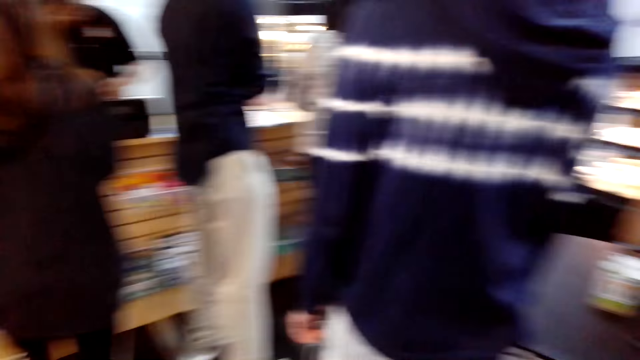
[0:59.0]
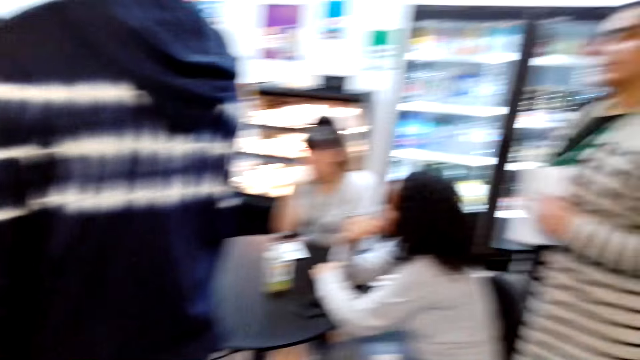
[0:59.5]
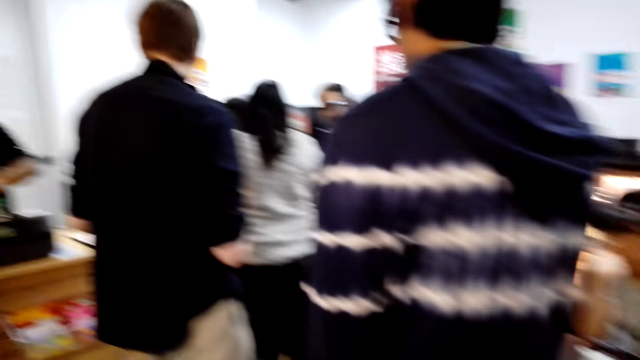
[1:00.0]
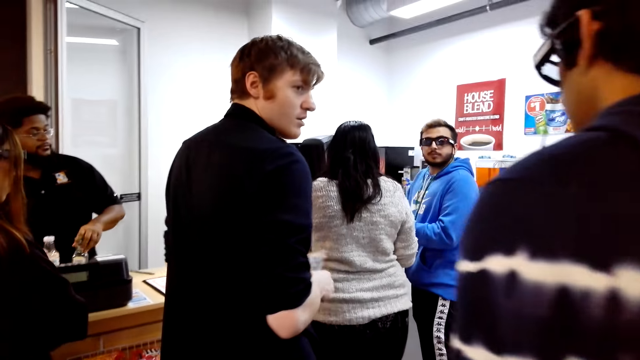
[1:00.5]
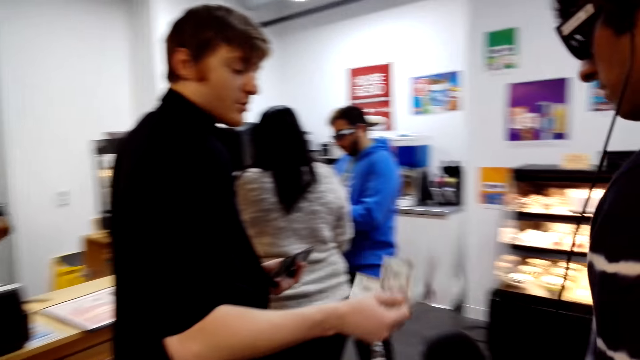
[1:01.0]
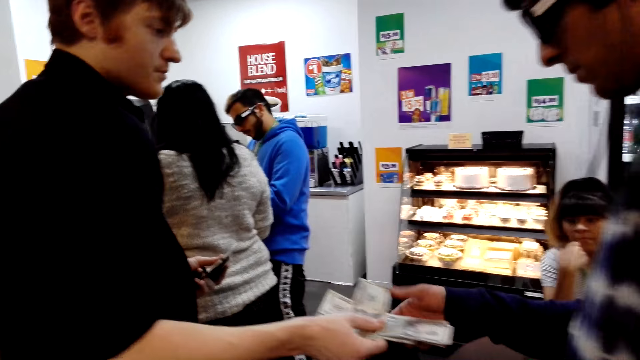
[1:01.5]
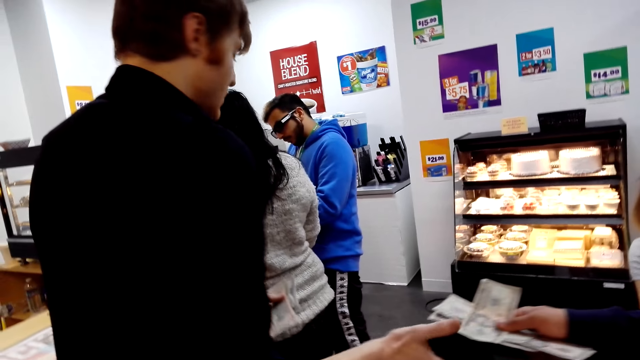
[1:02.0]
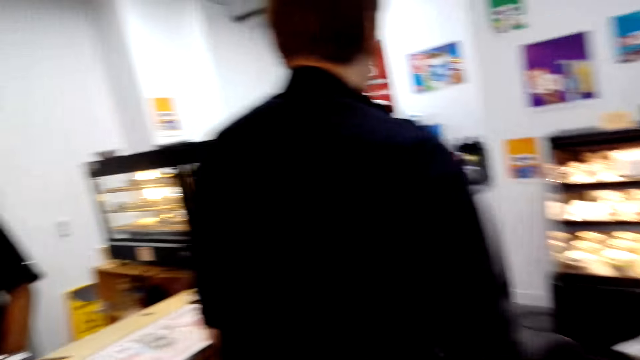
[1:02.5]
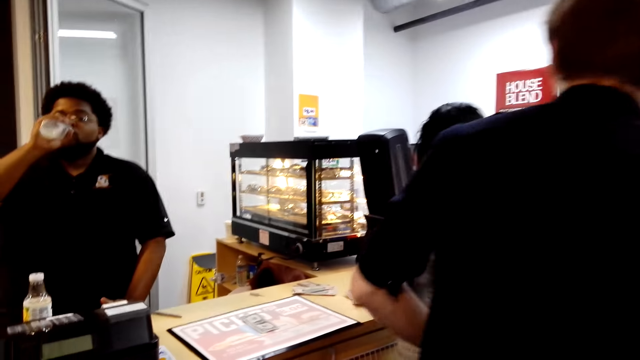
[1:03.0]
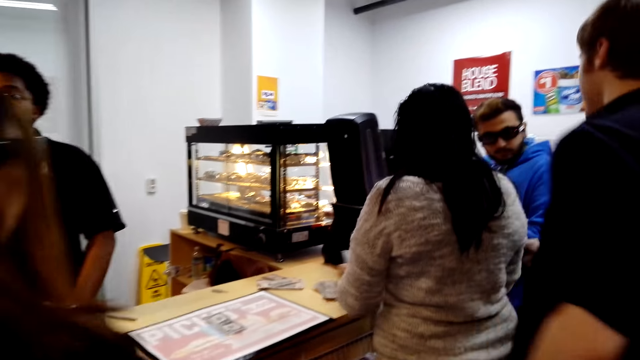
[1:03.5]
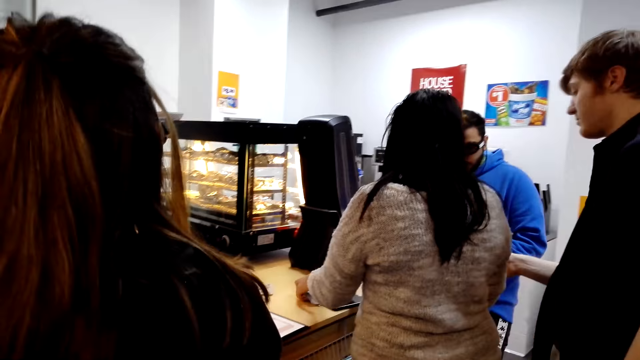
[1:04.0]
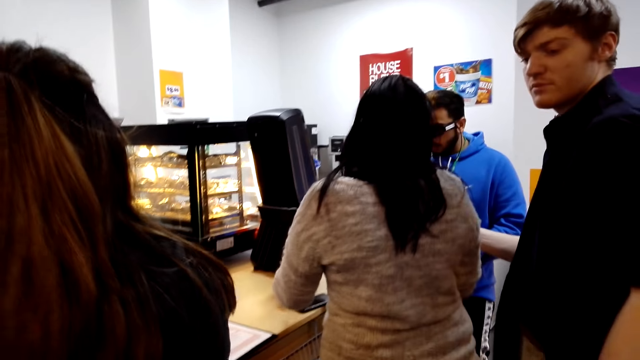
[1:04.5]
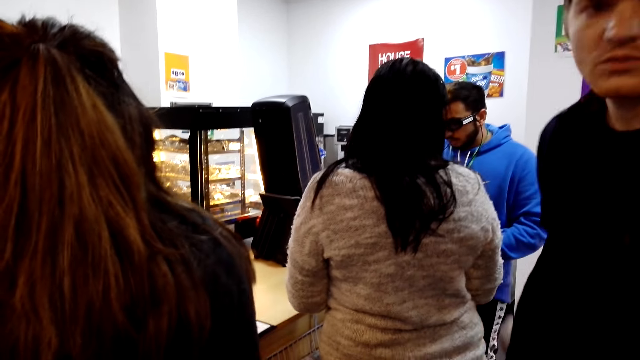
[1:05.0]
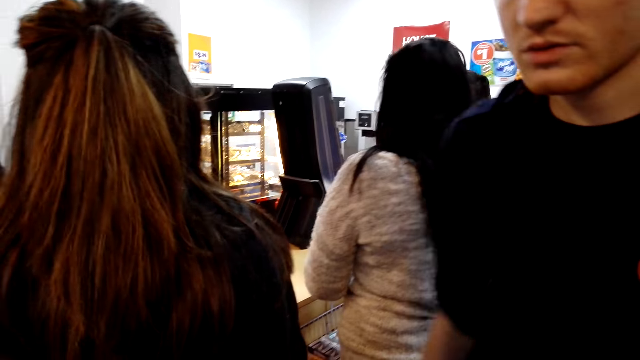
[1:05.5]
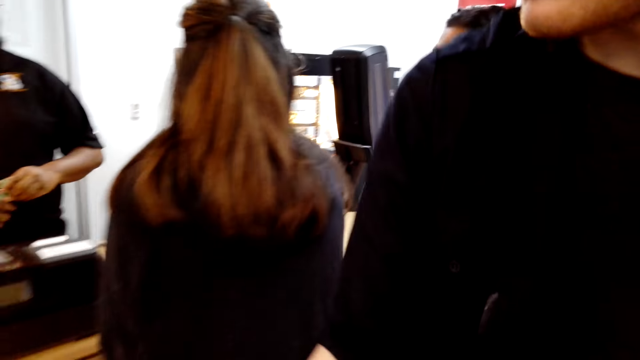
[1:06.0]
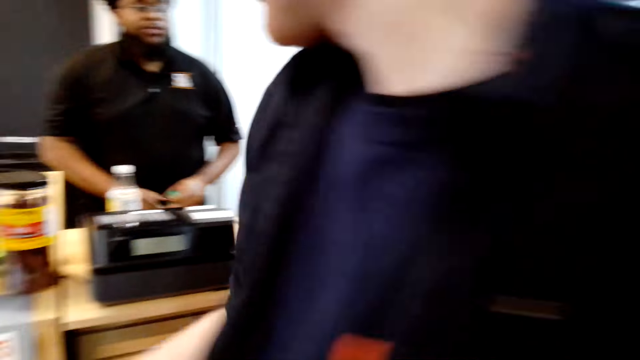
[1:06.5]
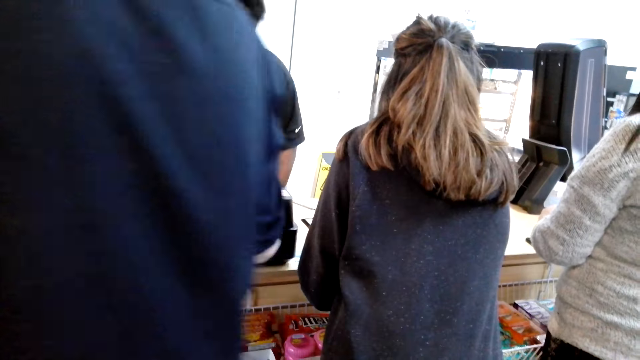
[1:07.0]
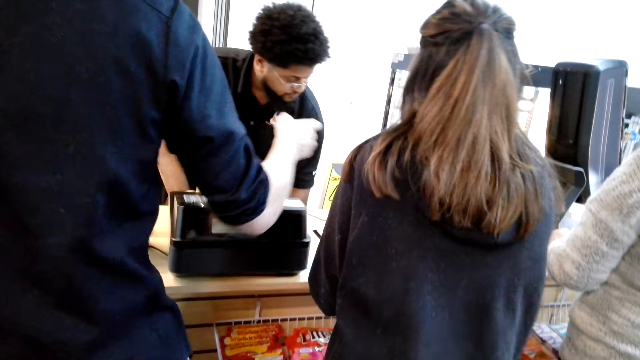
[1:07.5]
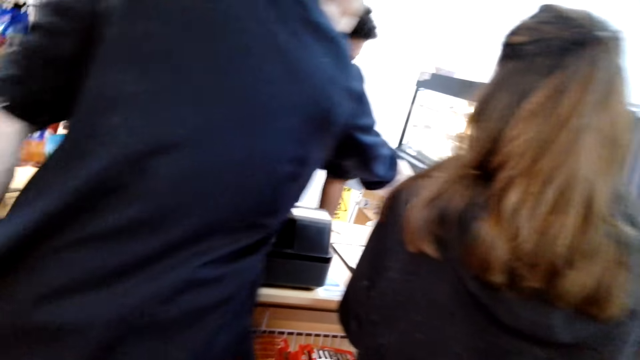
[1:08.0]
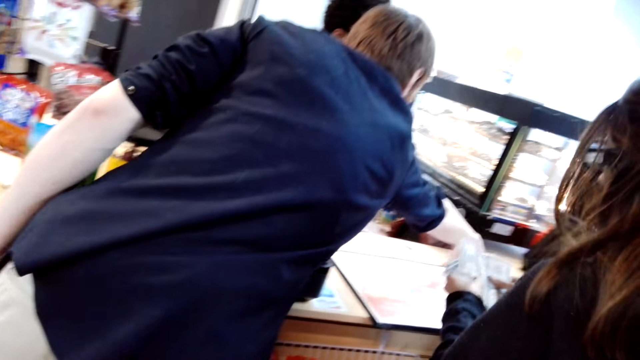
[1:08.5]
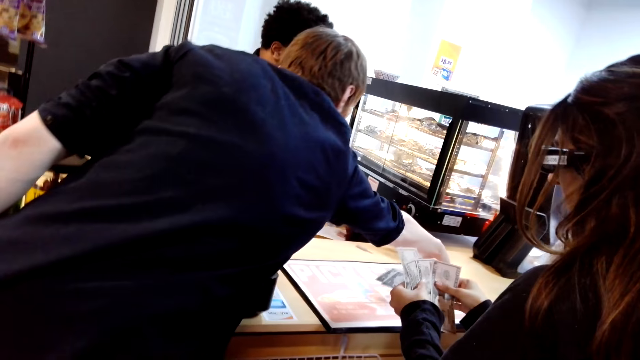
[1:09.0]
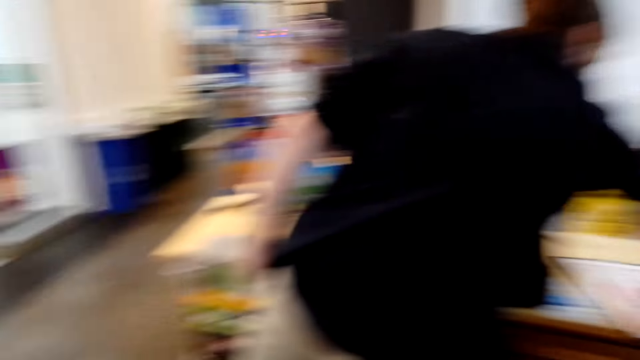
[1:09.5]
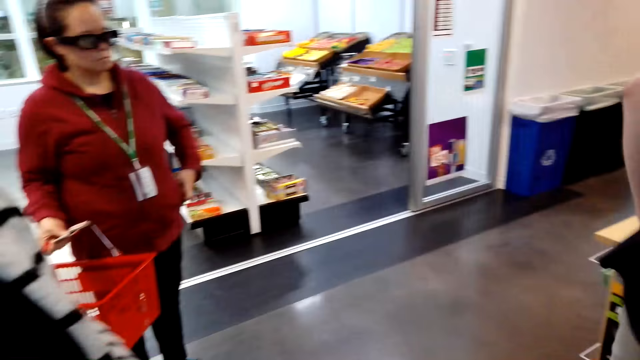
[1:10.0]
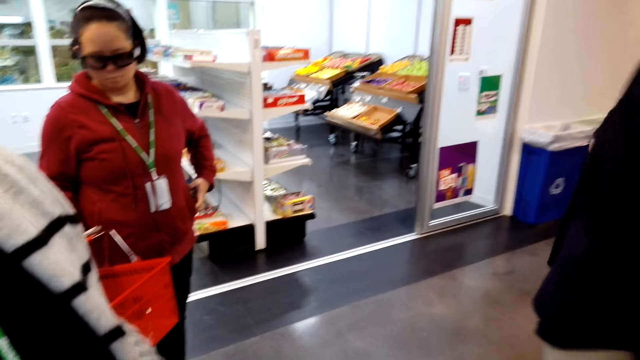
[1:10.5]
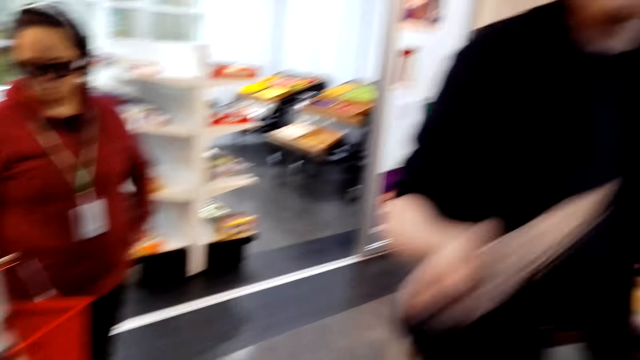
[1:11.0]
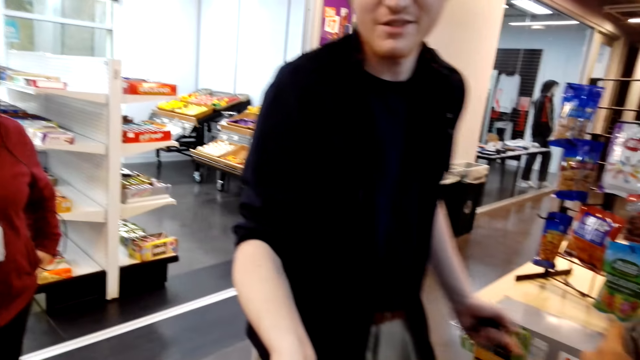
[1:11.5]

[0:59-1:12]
The camera wearer walks in the supermarket. A man gives another man the money. A lady dialogues with a third man at the counter. The lady counts the money. The first man picks something.

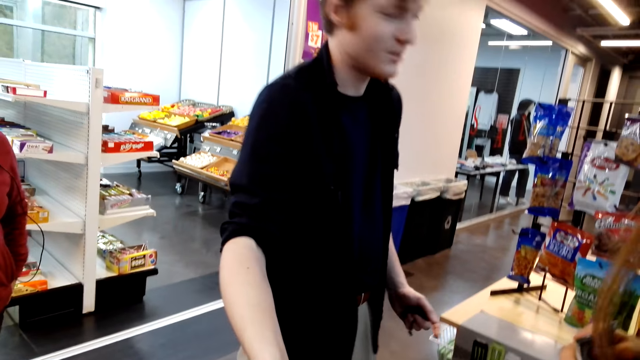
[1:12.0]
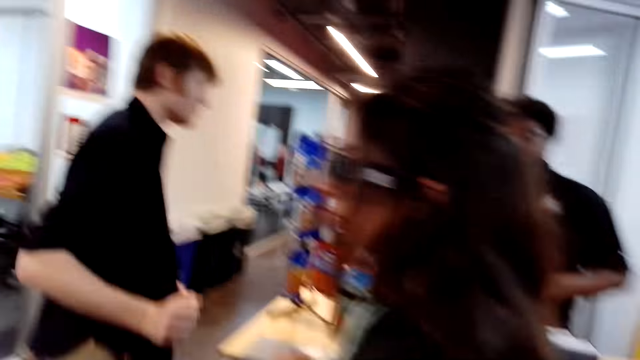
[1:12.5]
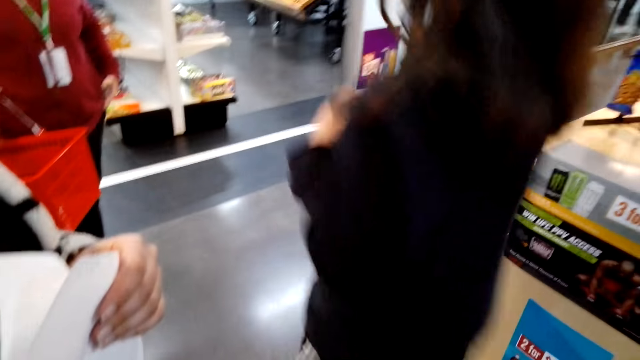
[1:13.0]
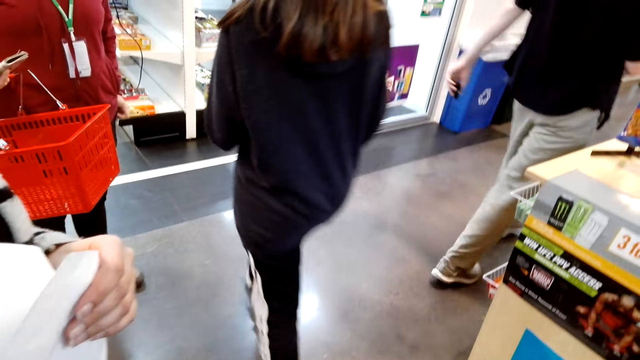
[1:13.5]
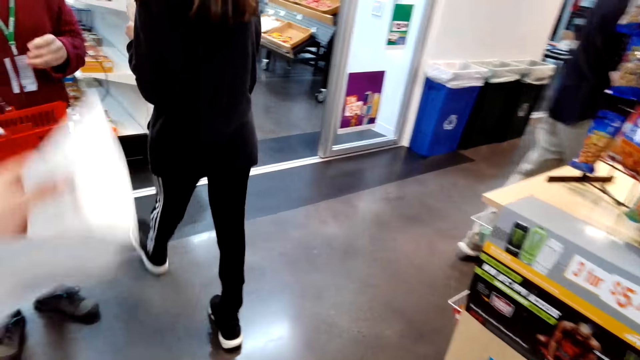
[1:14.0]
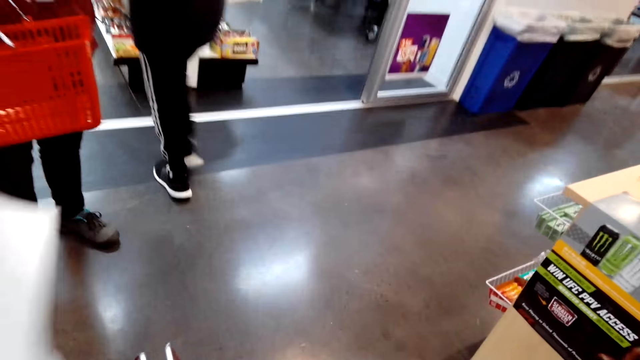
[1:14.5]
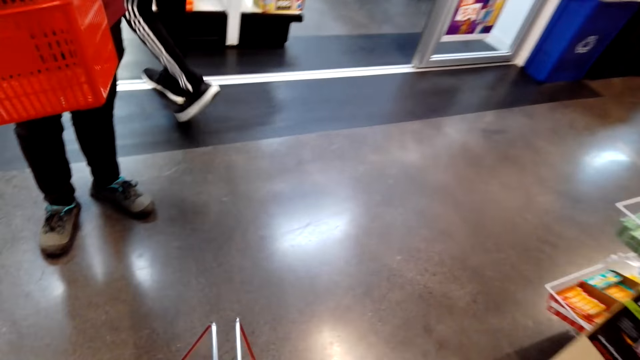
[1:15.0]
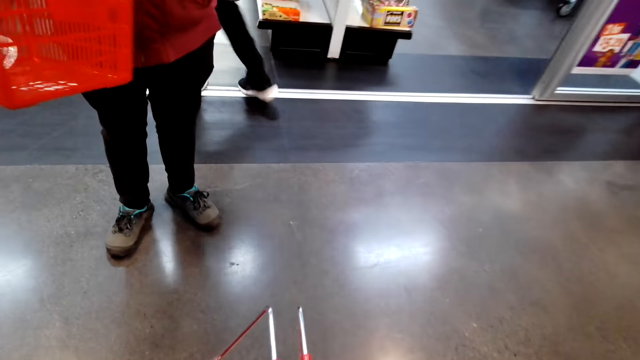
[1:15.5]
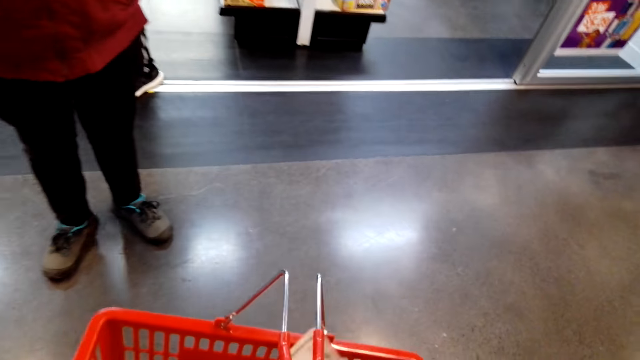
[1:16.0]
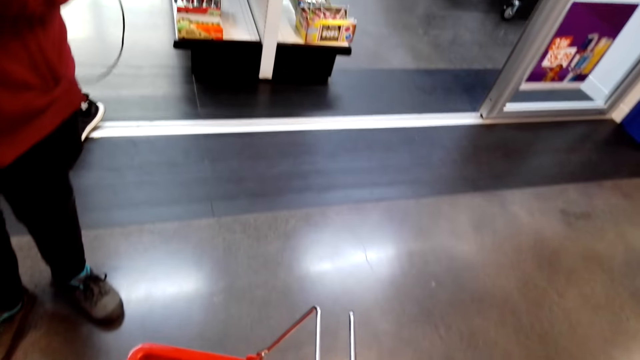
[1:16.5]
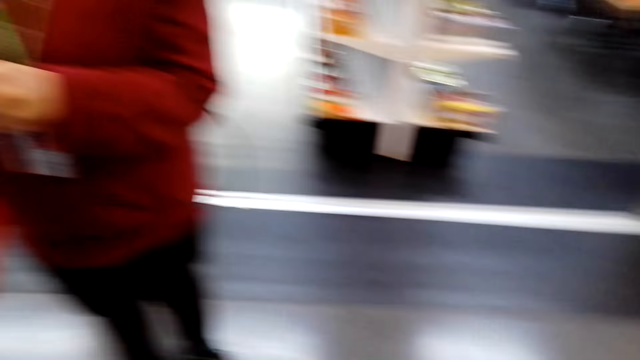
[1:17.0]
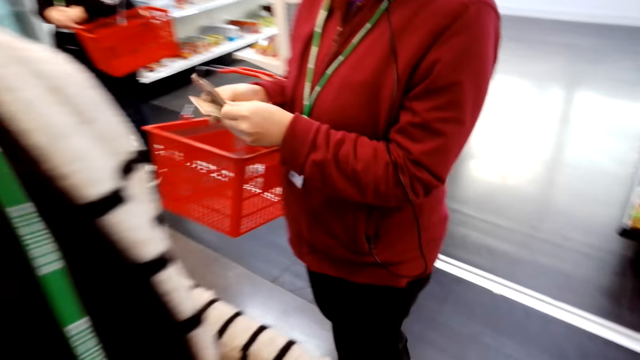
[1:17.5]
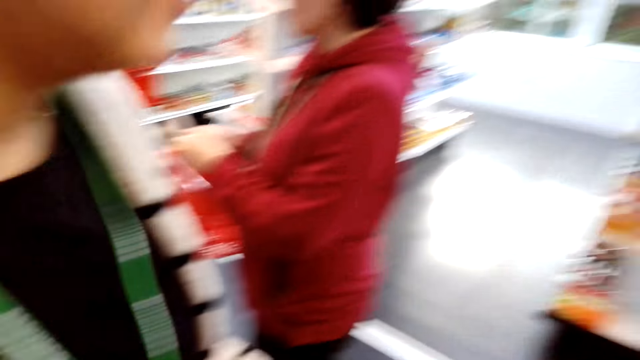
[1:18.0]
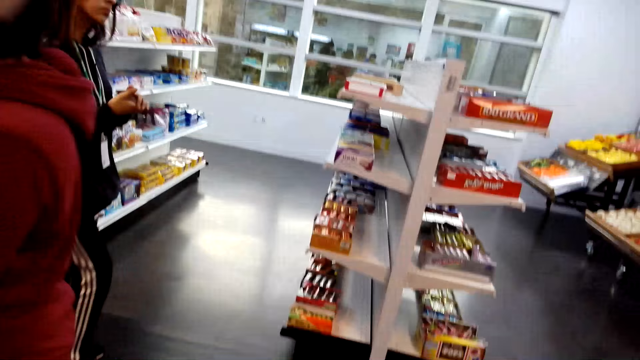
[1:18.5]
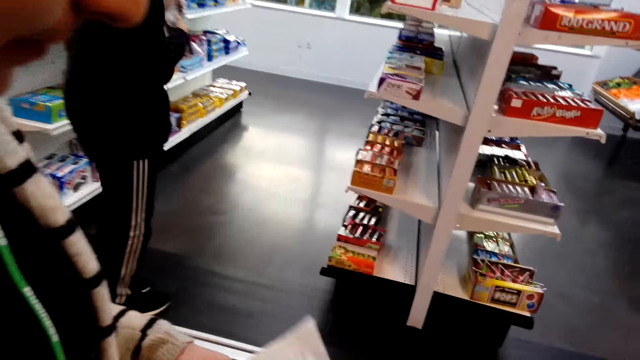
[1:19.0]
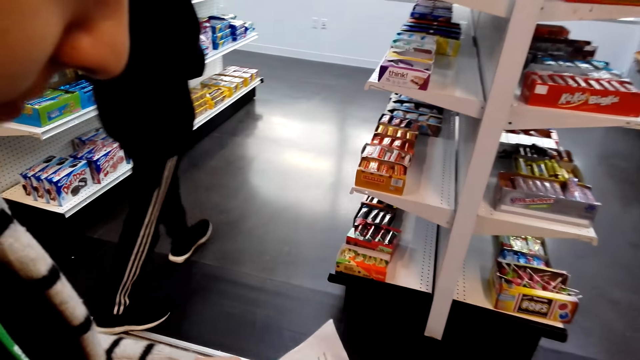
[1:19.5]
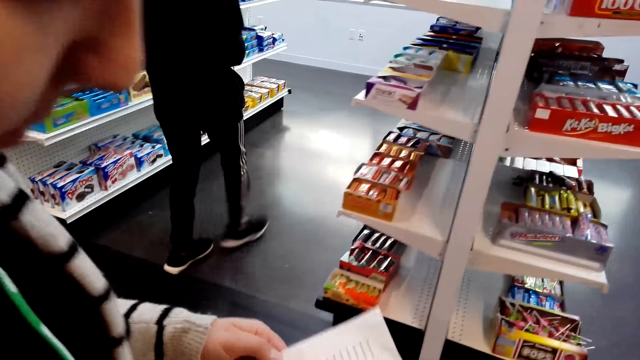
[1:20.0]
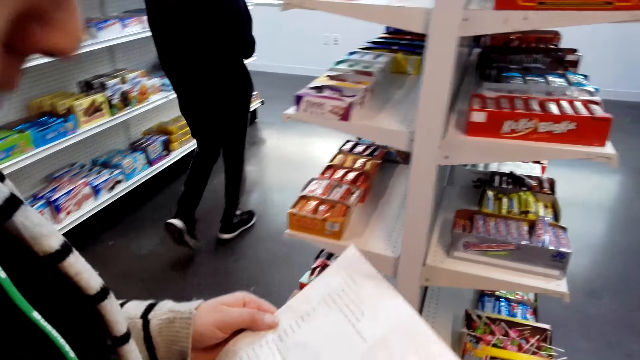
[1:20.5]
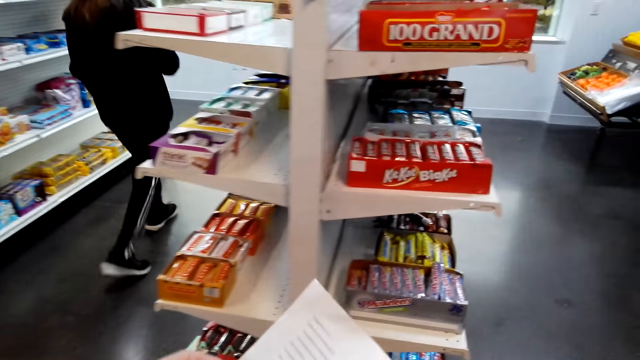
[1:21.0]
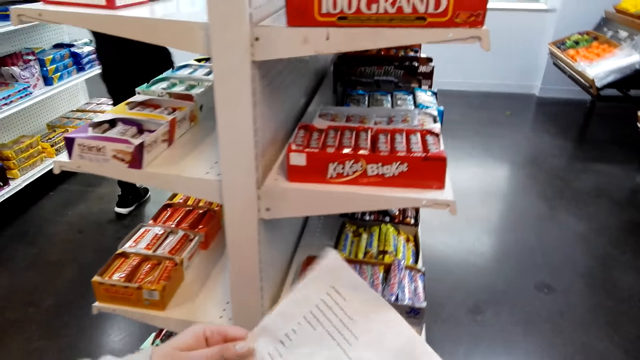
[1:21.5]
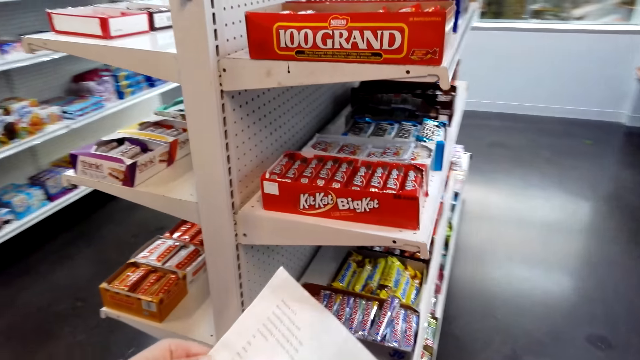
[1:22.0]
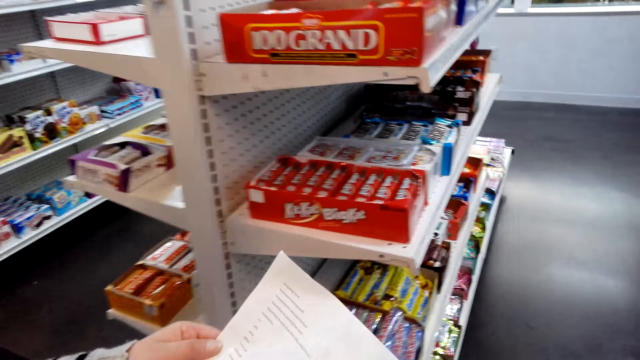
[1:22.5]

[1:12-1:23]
A lady walks in the supermarket. The camera wearer puts an item in the basket. Another lady checks the shopping list.
